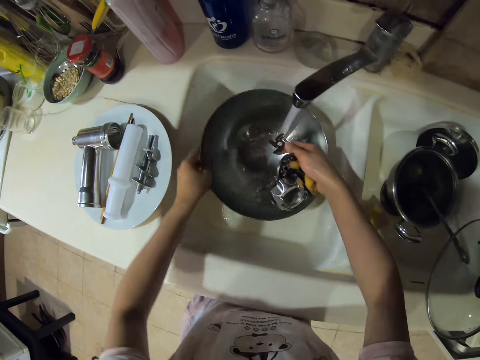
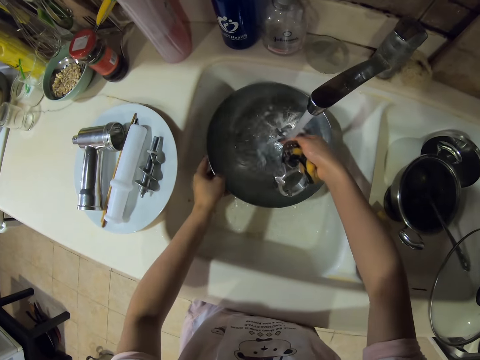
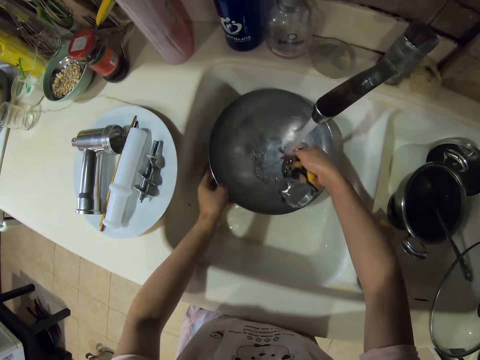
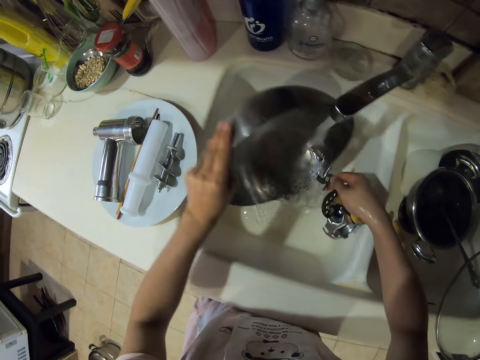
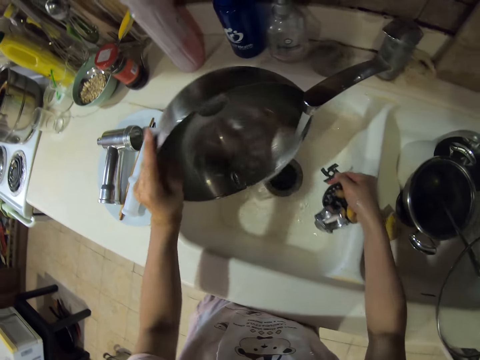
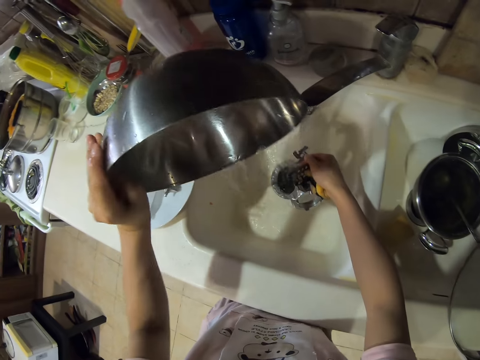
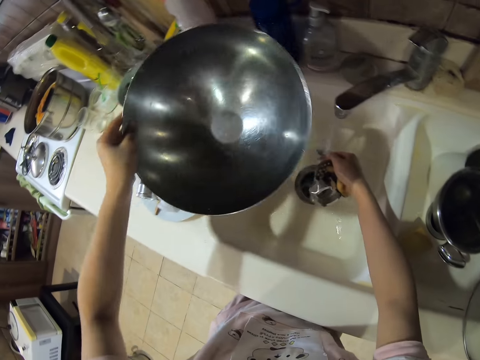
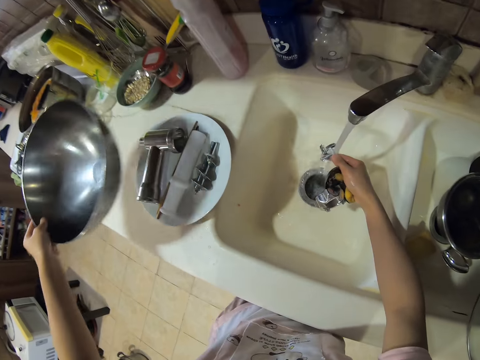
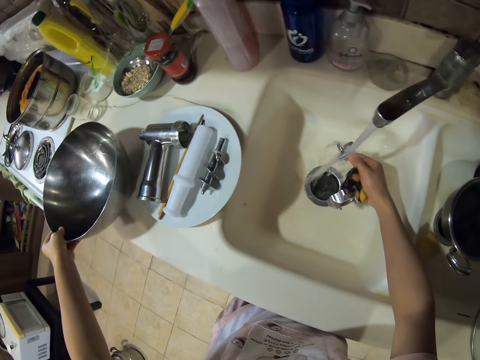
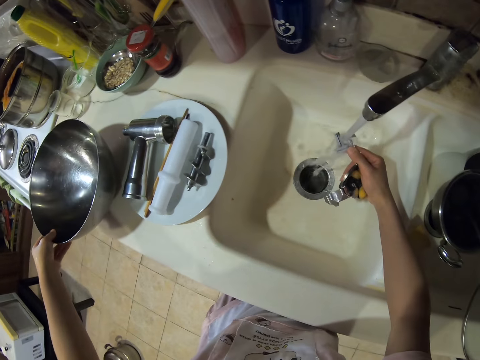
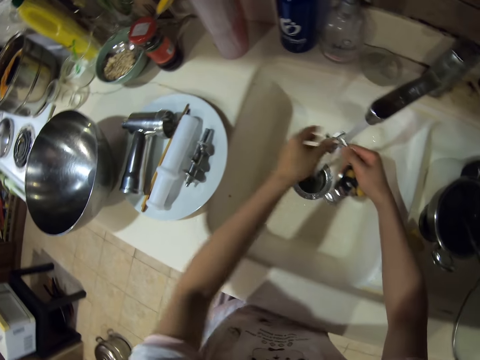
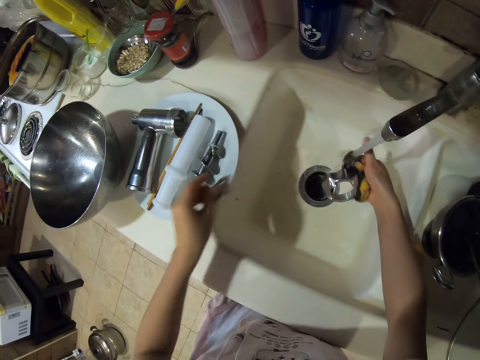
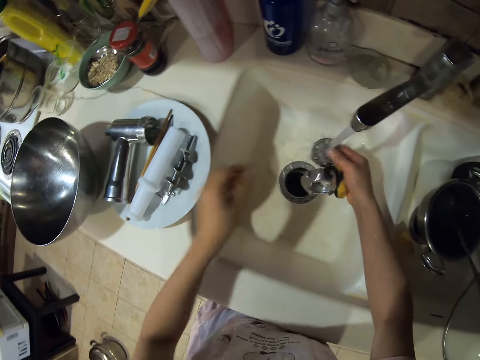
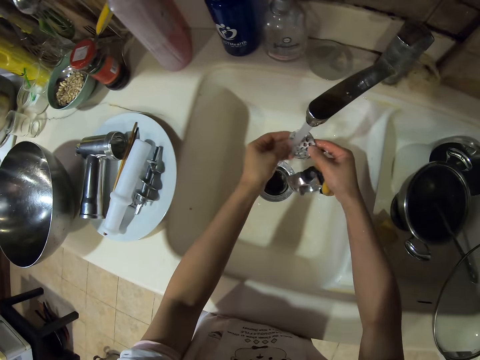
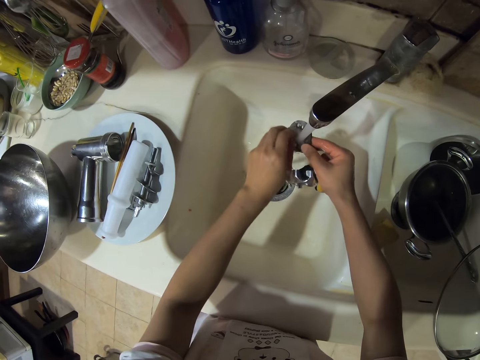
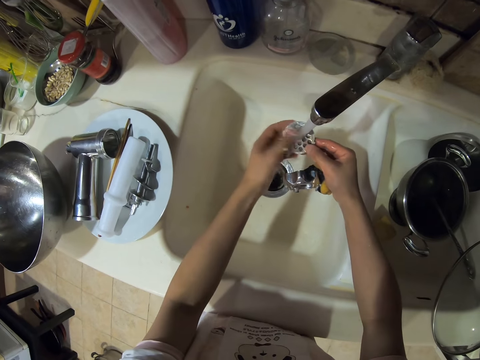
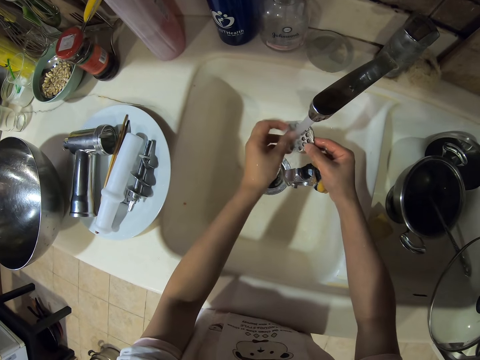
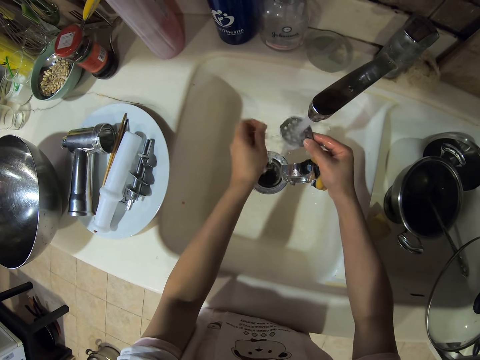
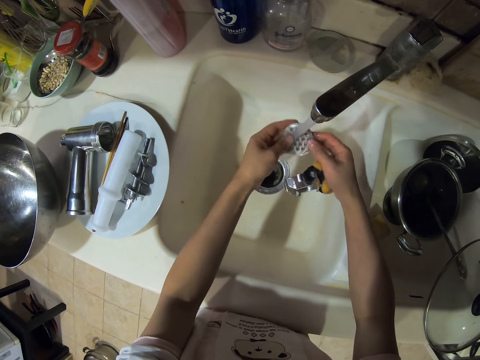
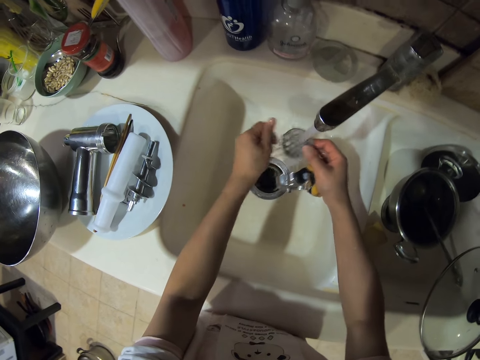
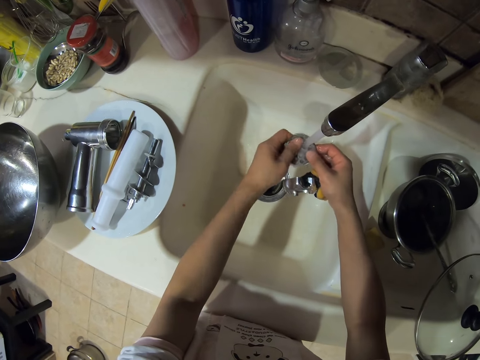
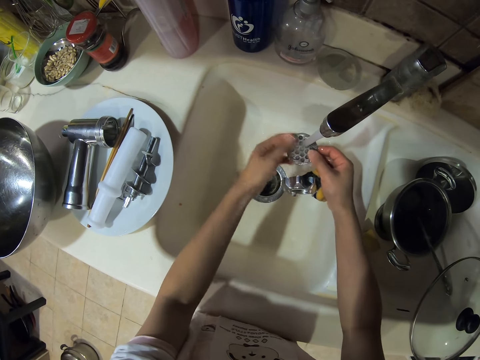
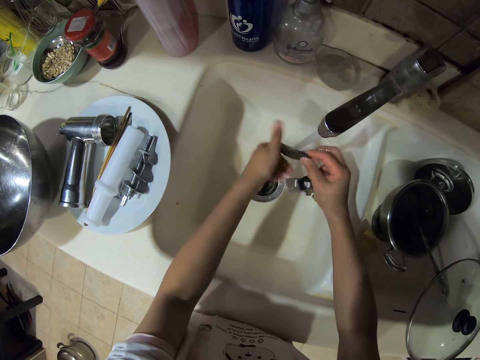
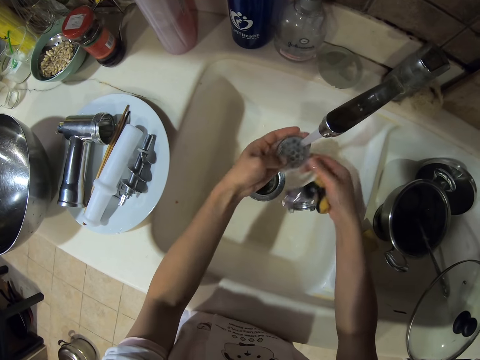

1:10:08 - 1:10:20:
The camera wearer pours water. They remove a pot from the sink and place the pot on the kitchen counter. They rinse the blade, put the blade on the plate, and rinse a nozzle.

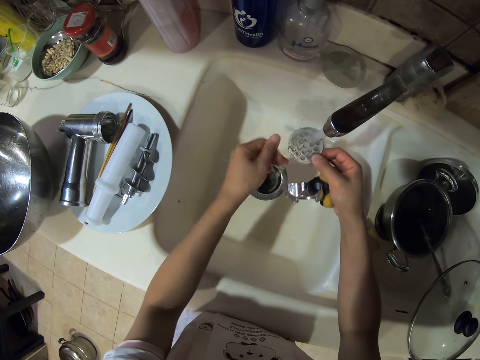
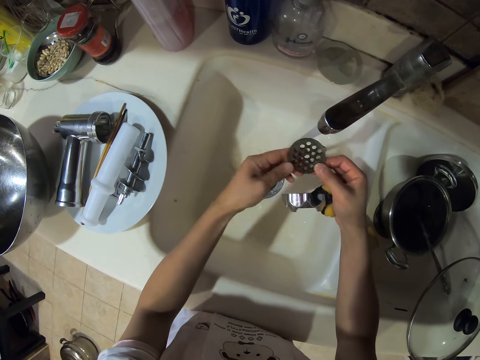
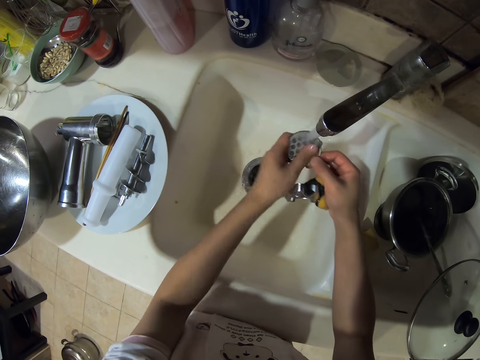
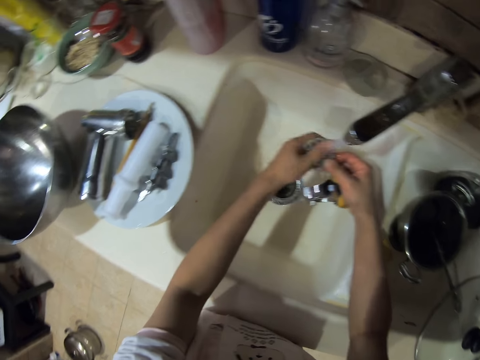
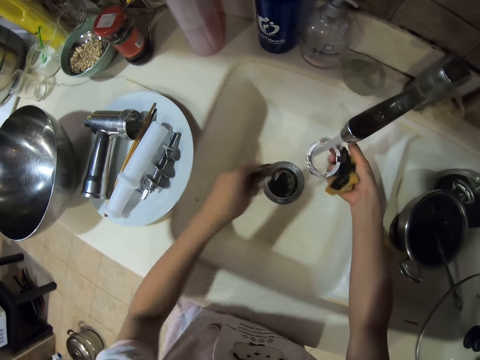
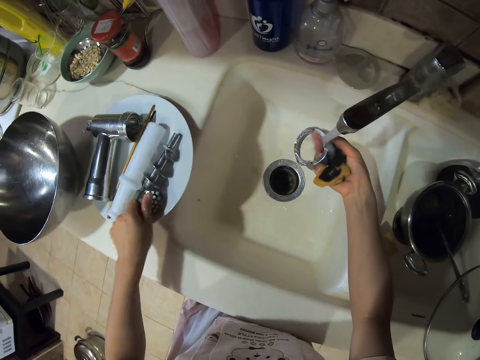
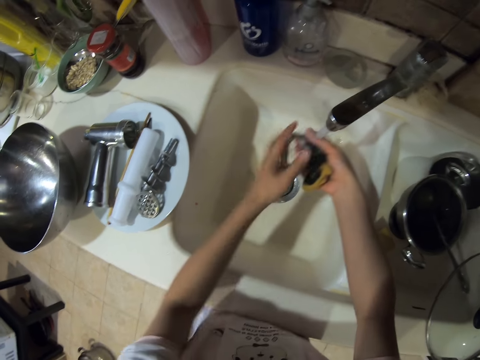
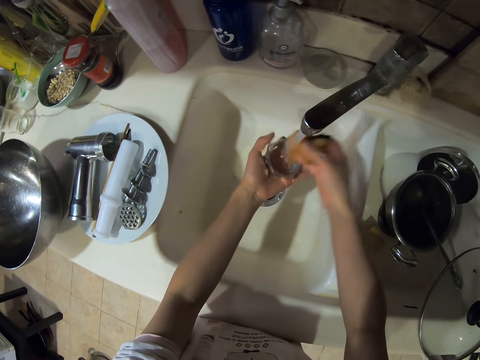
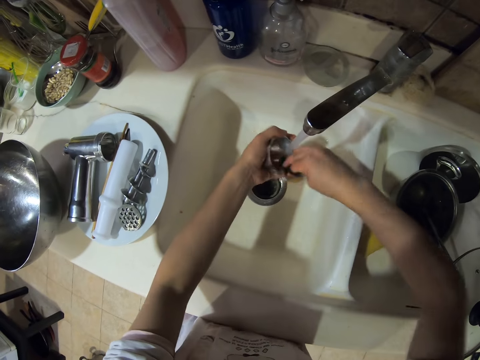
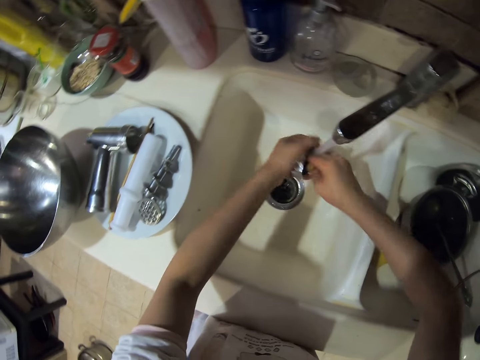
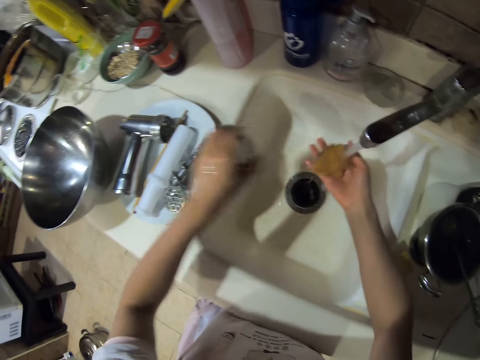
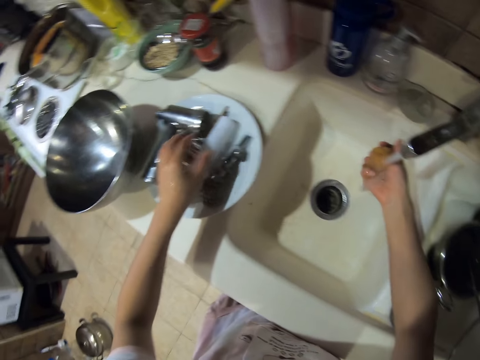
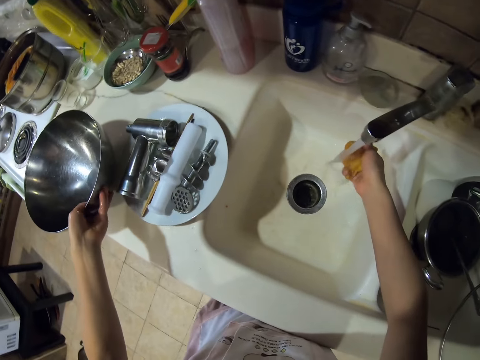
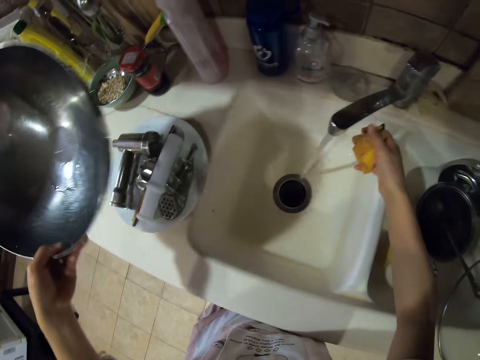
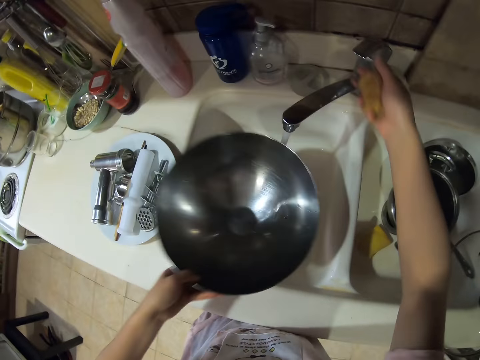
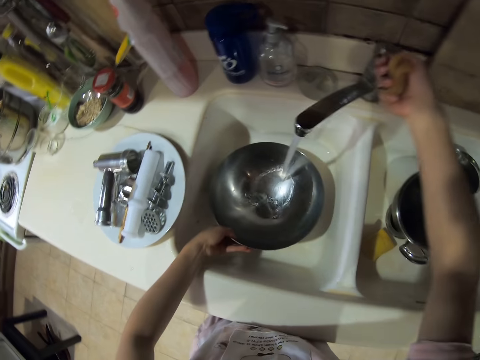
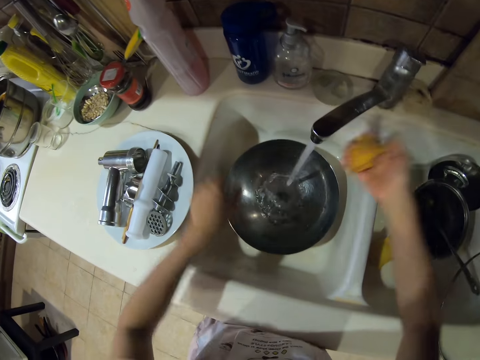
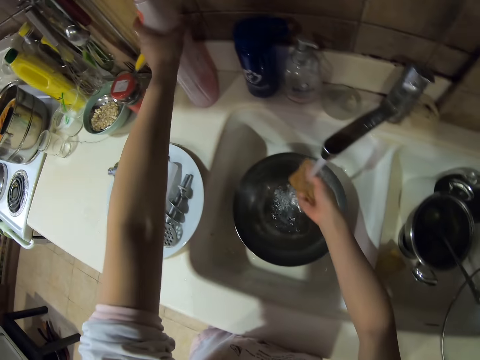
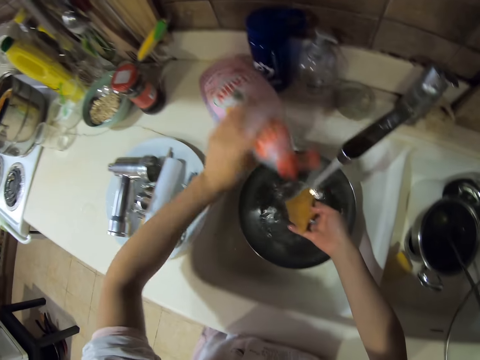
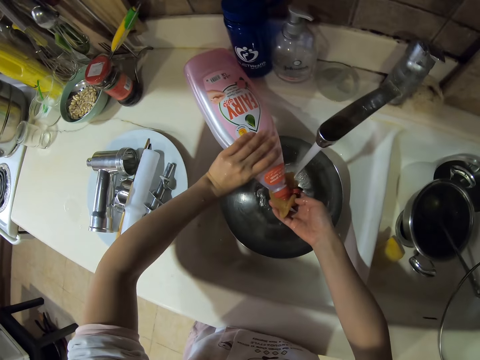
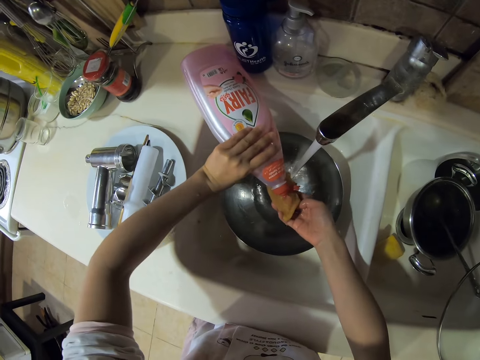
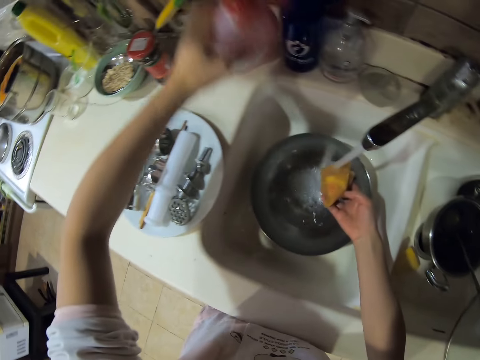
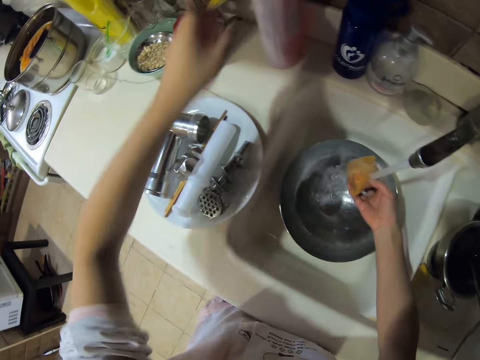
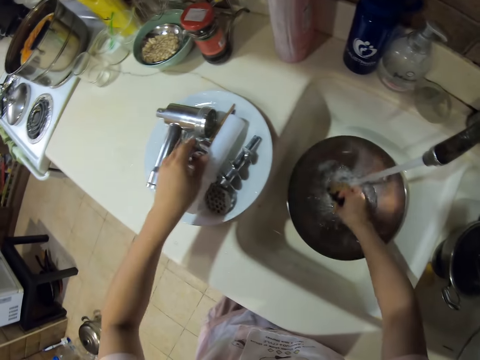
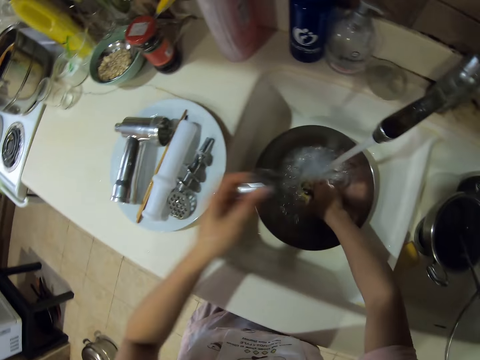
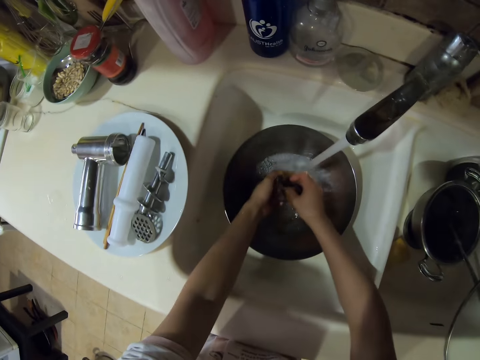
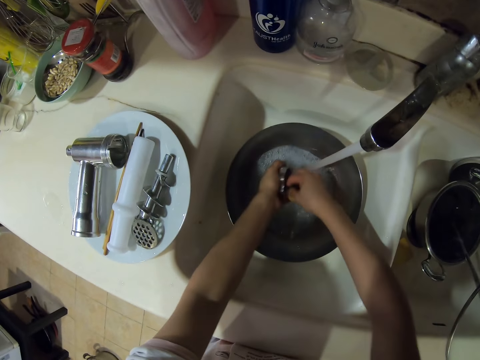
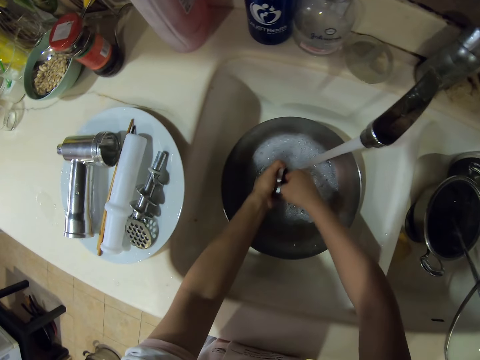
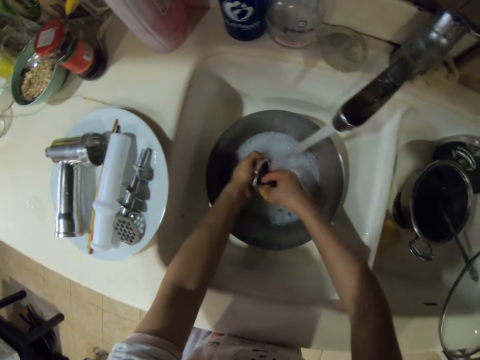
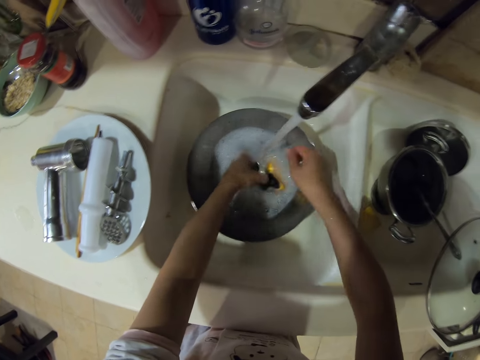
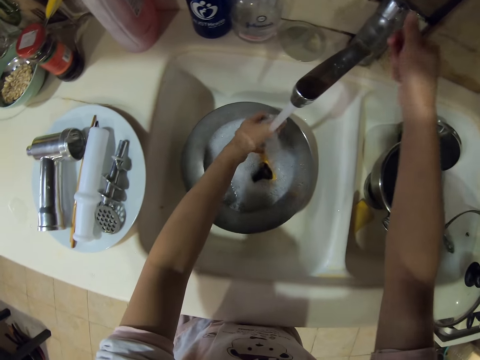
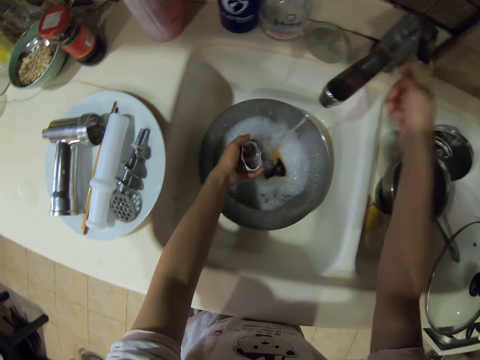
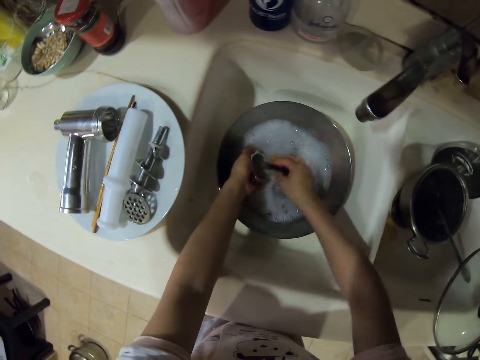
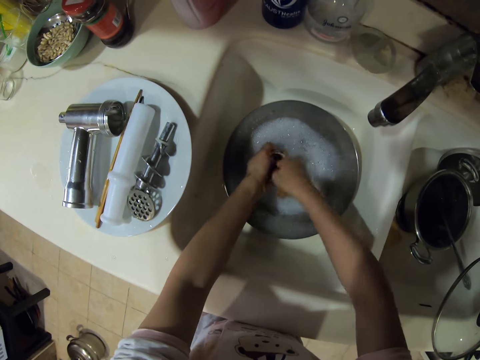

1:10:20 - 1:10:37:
The camera wearer puts the nozzle on the plate. They wash the screw ring and put the screw ring on the plate. They pick up the pot and place the pot on the sink. They take soap and put the soap on the cleaning sponge. They take the screw ring and wash the screw ring. They close the water tap.
